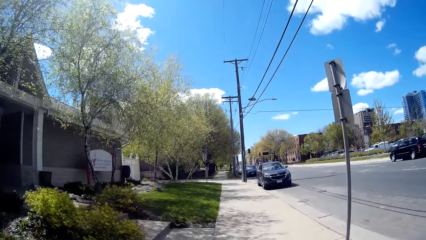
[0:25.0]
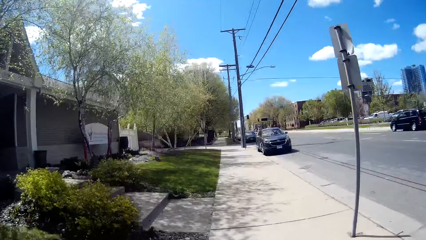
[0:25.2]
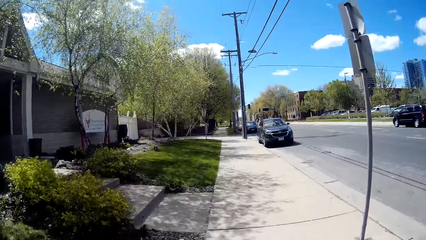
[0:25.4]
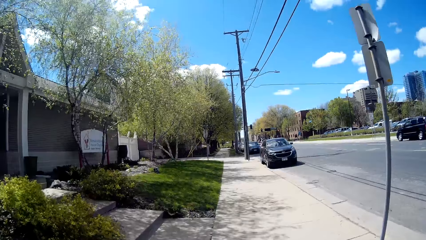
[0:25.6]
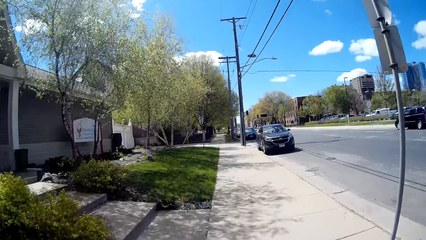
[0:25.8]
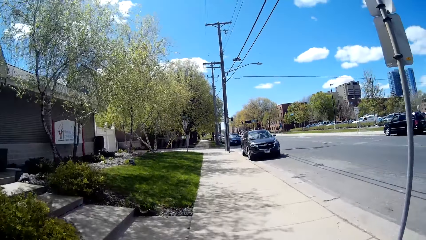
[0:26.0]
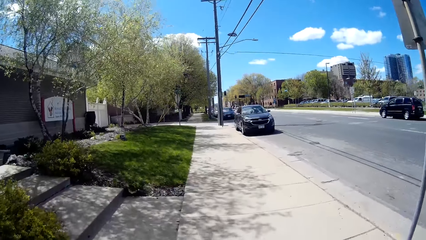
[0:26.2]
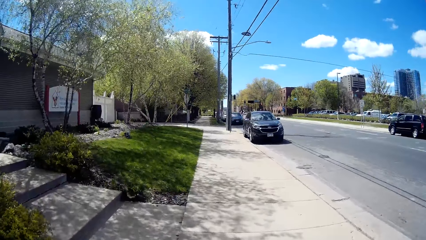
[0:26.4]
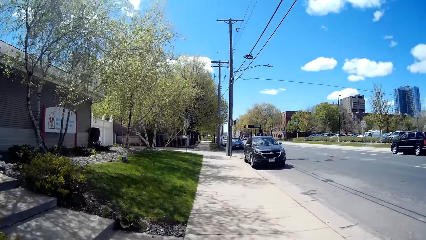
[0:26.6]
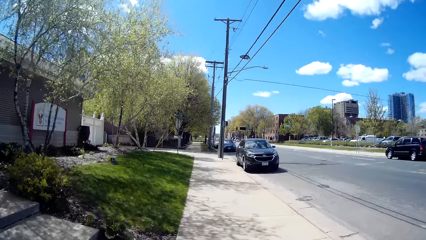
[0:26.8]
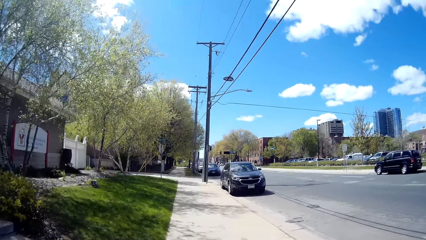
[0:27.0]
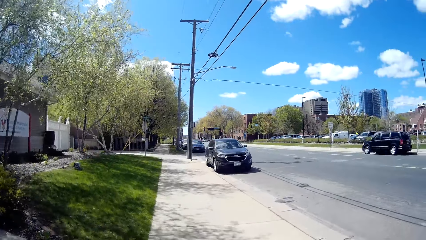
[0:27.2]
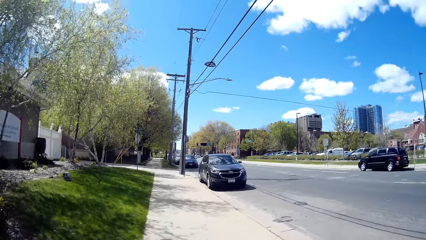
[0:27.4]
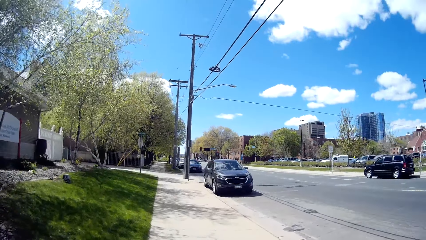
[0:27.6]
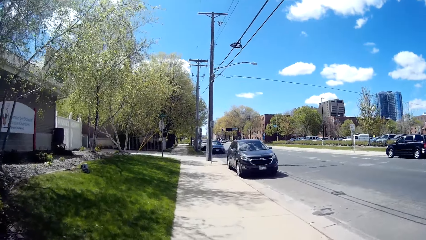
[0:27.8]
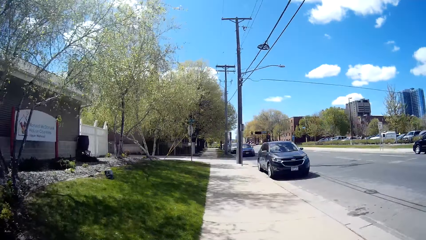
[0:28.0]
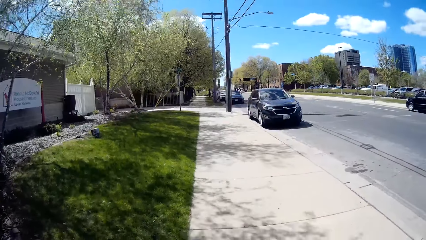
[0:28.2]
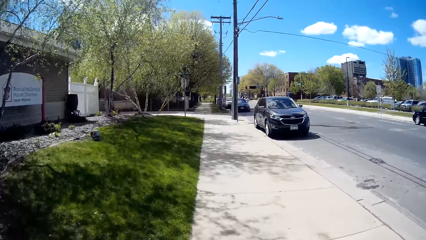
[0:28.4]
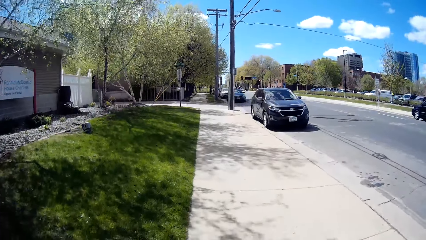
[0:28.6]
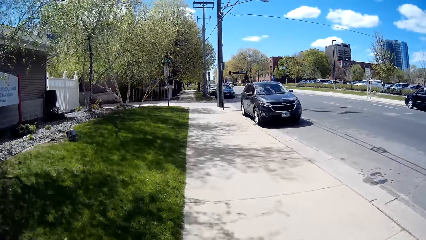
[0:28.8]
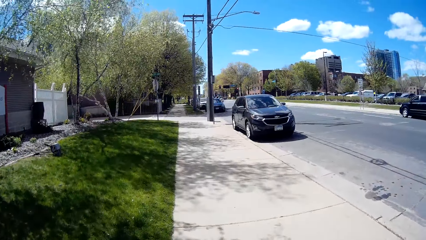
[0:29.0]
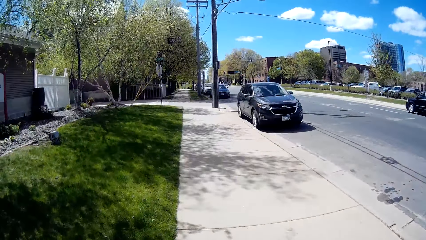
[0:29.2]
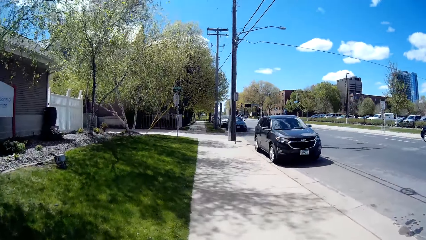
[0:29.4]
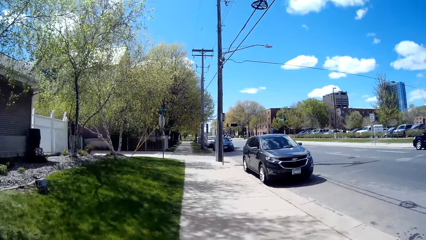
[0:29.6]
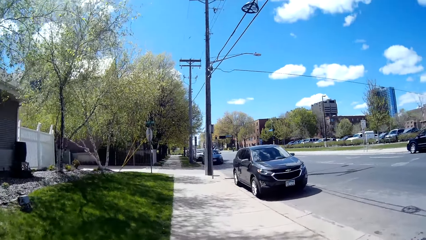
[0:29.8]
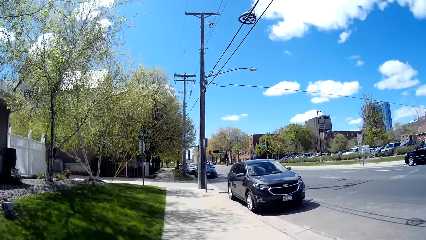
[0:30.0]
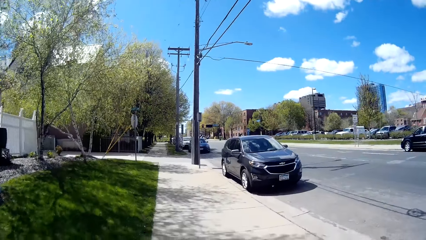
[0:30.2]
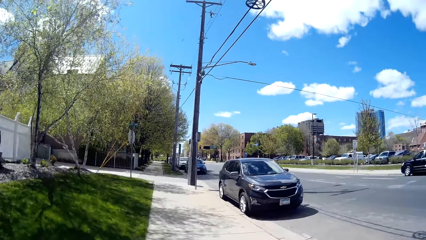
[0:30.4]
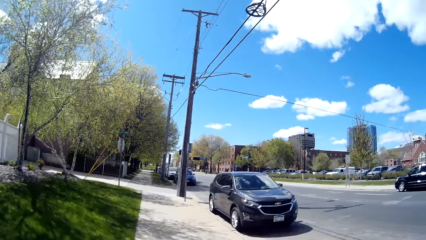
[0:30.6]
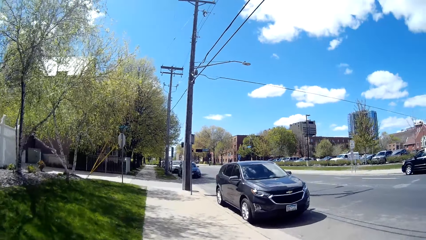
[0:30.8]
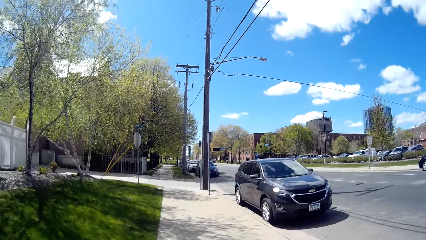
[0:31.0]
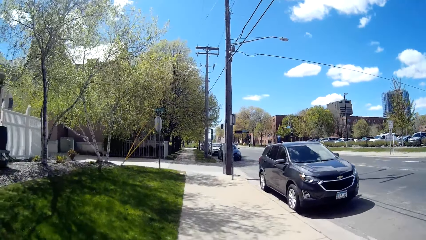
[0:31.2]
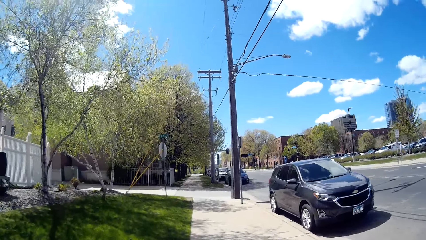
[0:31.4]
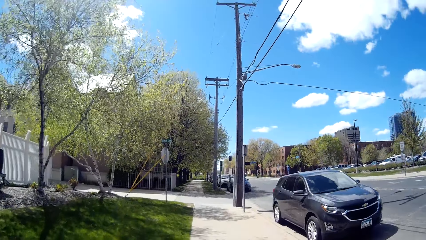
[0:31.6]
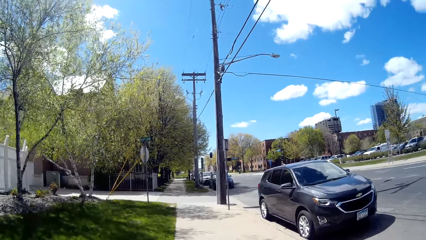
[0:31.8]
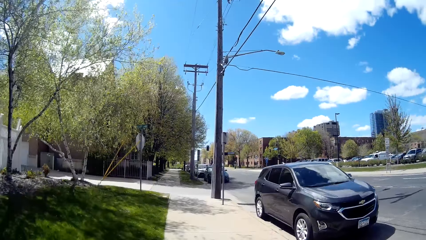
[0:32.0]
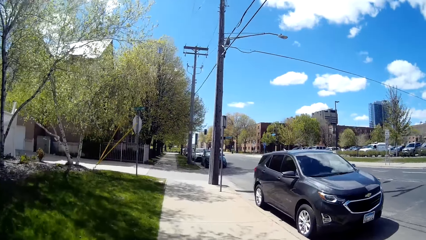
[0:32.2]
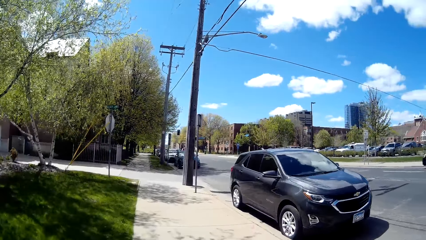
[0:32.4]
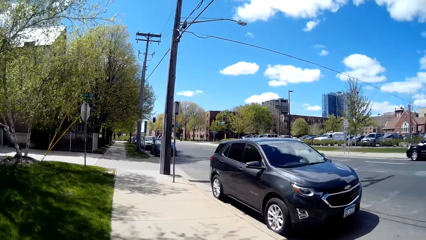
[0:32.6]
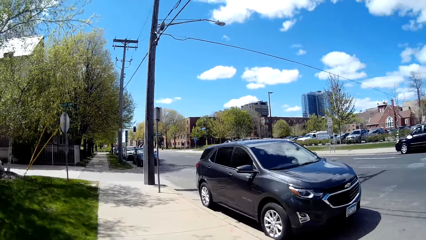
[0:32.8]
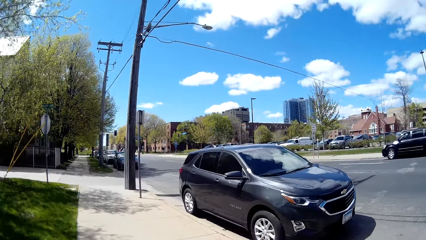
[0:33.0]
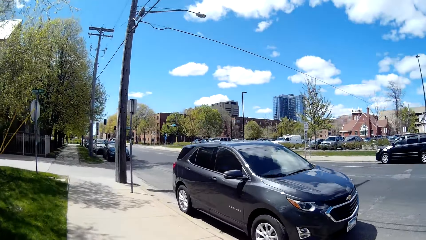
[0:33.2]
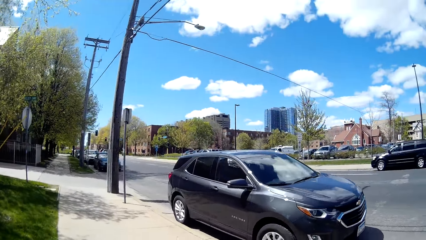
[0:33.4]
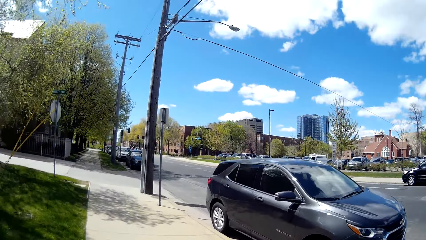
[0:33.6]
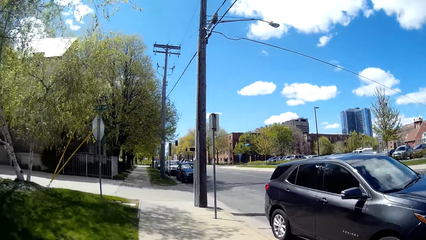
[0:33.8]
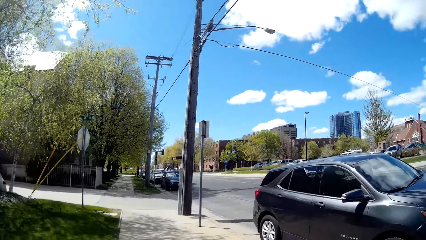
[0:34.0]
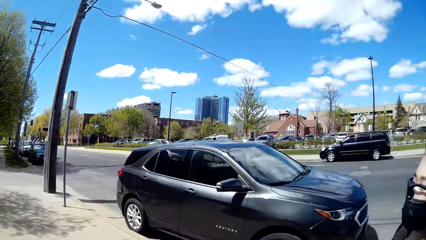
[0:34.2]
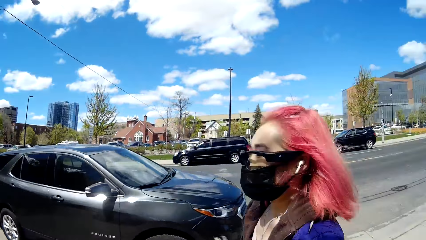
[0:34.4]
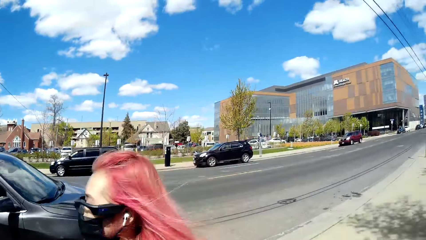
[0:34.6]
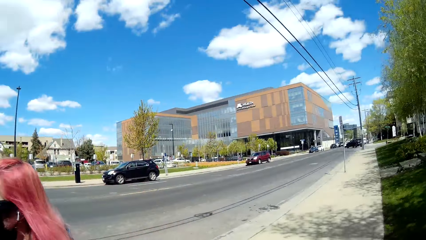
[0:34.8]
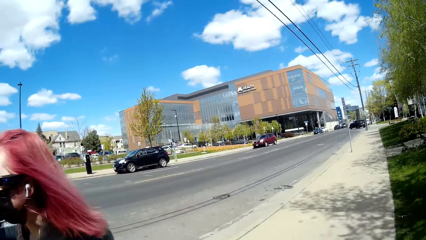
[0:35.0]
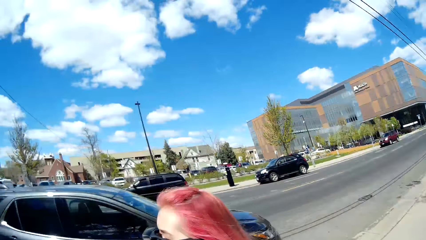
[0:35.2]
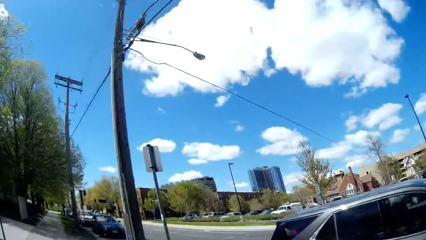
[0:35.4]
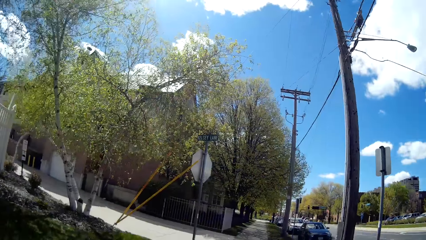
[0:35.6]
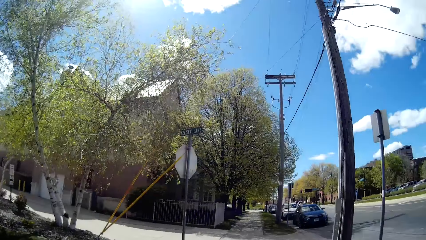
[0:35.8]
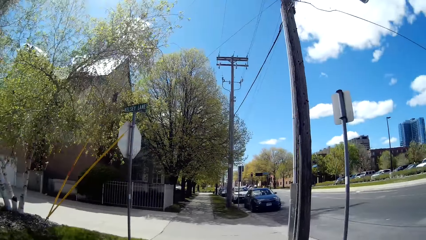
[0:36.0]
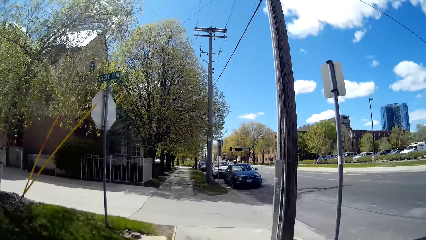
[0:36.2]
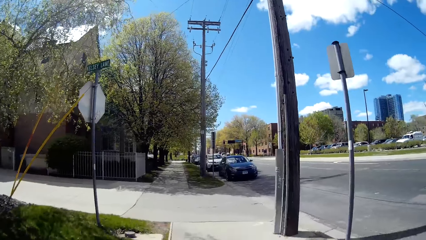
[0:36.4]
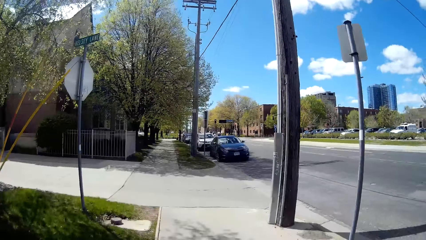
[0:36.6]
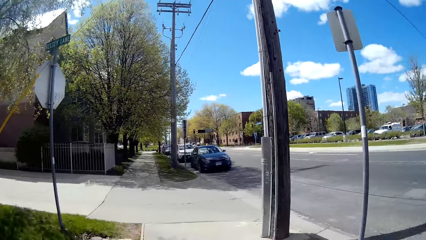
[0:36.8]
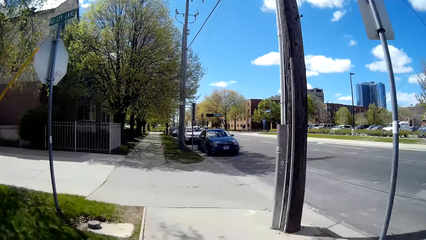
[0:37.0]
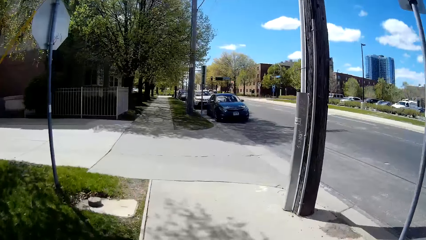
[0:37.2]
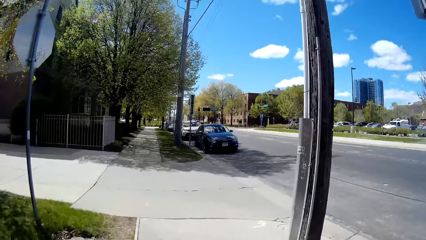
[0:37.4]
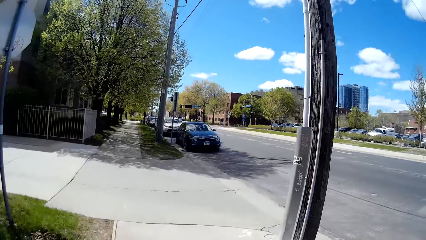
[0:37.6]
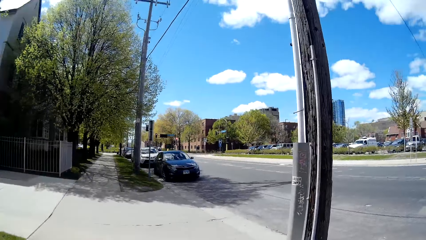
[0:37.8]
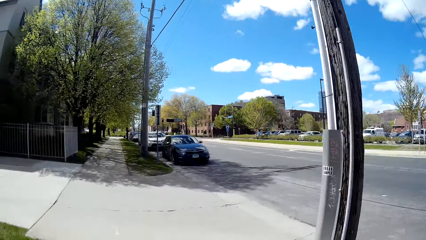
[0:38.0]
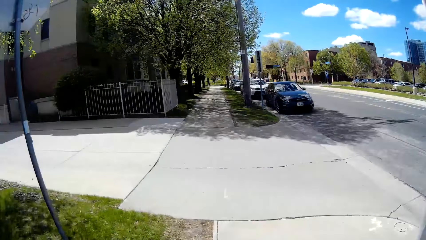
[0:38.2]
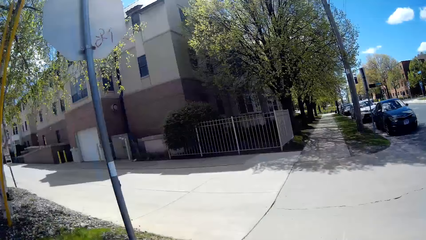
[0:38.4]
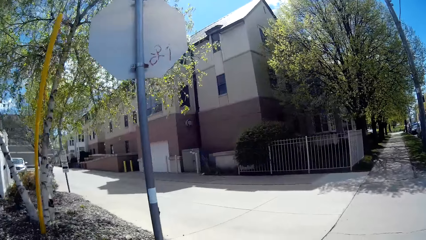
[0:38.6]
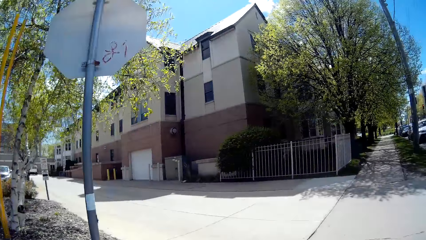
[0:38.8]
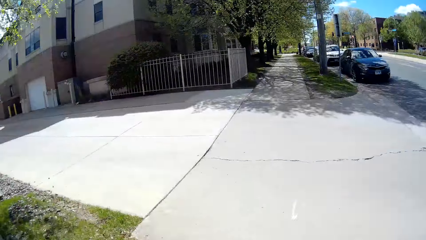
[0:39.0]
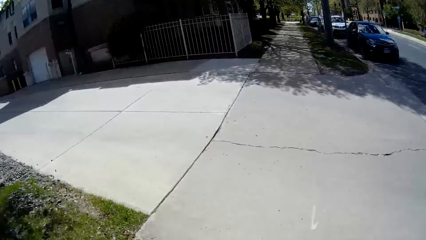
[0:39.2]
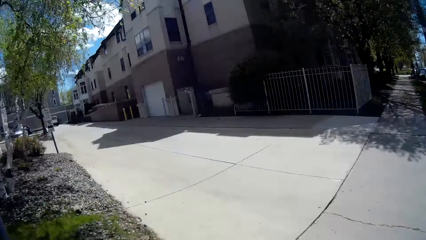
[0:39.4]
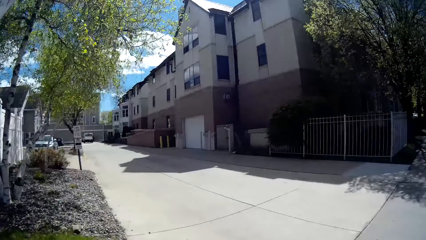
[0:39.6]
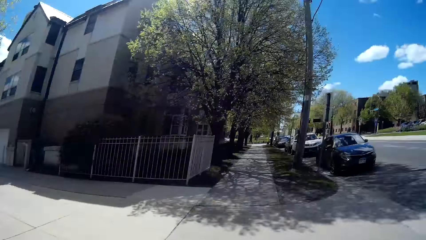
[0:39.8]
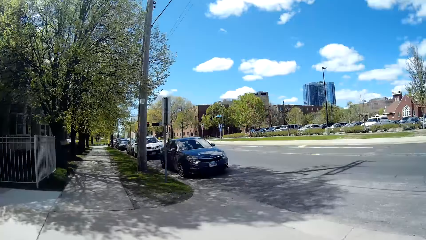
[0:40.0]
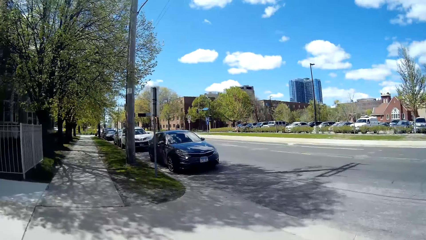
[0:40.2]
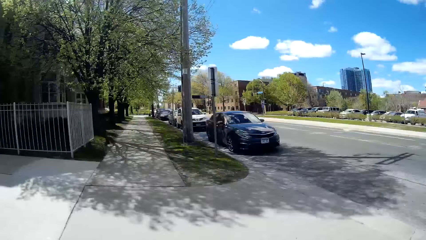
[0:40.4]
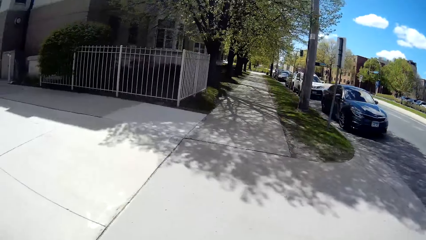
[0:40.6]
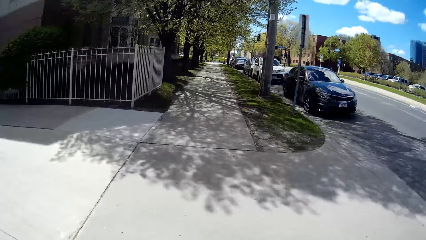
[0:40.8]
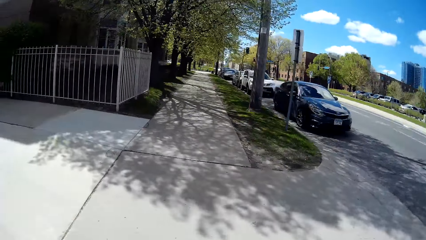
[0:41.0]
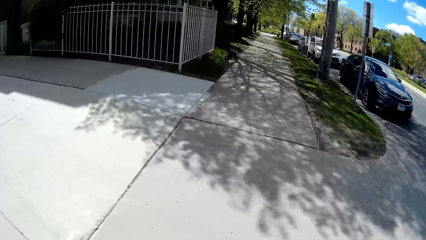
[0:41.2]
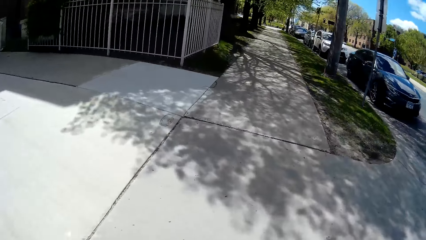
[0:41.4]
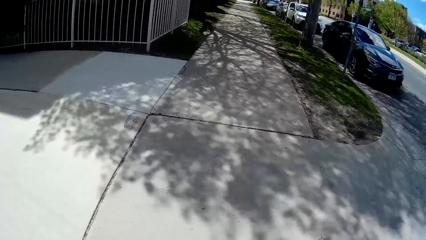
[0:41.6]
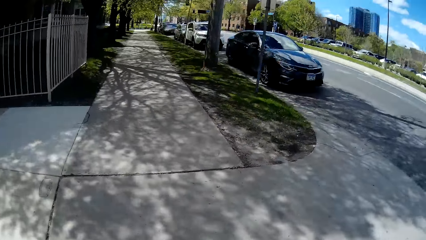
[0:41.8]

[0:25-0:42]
The camera wearer looks around. A woman speaks to the camera wearer. The camera wearer walks on the pavement. They look around.
